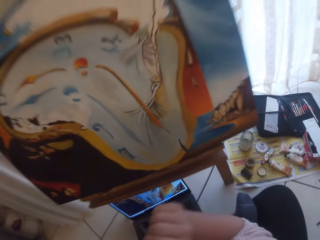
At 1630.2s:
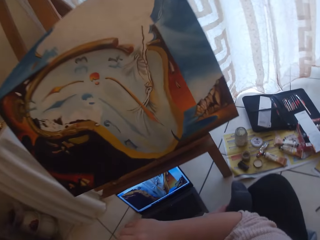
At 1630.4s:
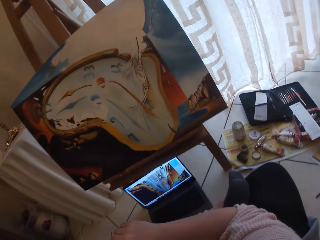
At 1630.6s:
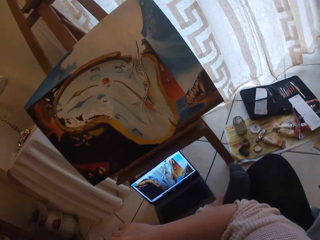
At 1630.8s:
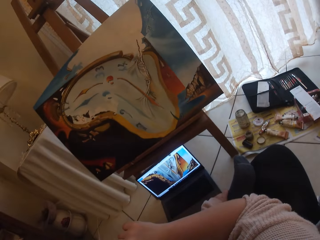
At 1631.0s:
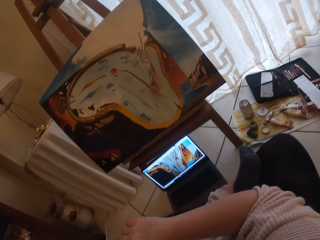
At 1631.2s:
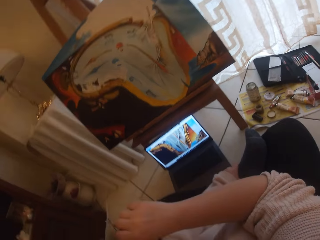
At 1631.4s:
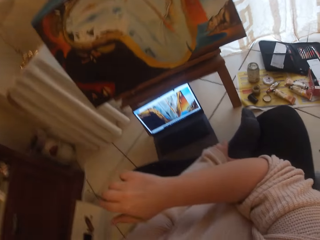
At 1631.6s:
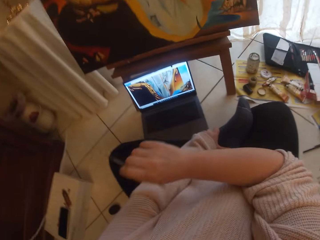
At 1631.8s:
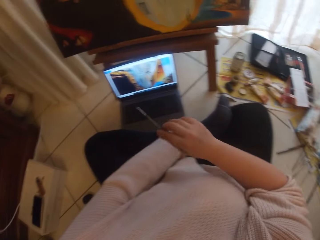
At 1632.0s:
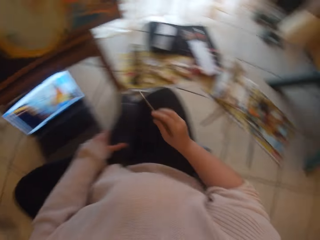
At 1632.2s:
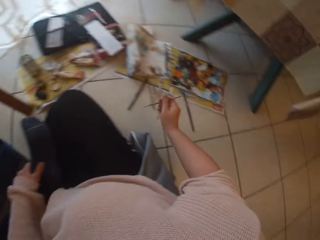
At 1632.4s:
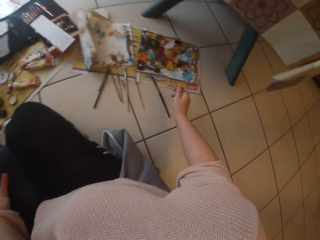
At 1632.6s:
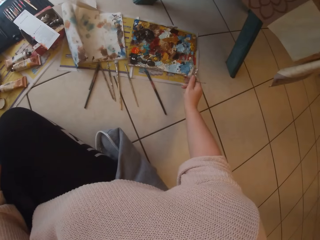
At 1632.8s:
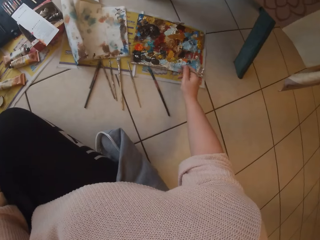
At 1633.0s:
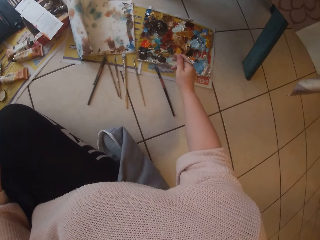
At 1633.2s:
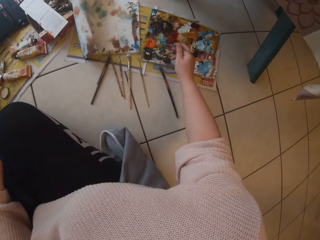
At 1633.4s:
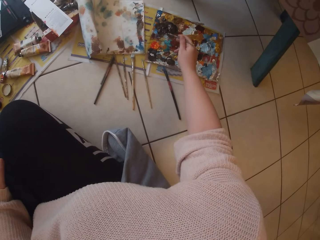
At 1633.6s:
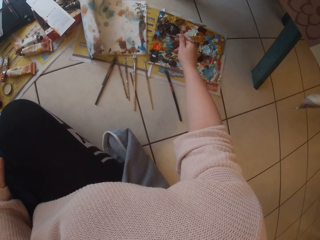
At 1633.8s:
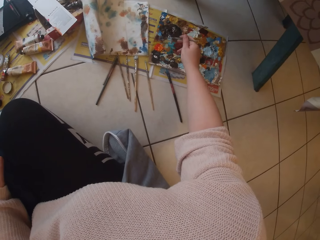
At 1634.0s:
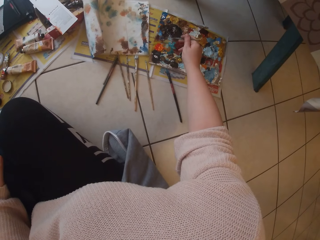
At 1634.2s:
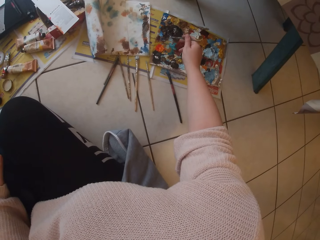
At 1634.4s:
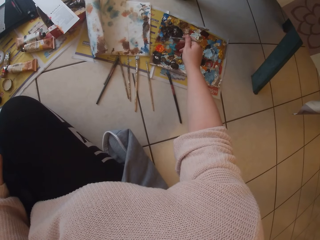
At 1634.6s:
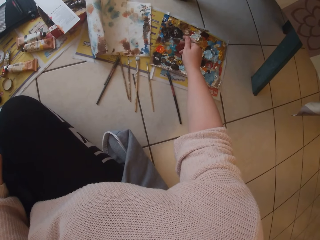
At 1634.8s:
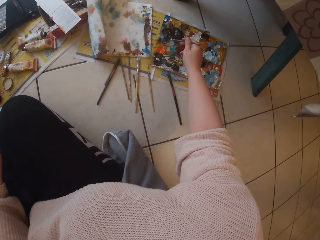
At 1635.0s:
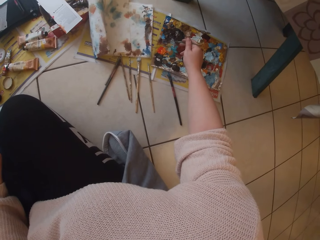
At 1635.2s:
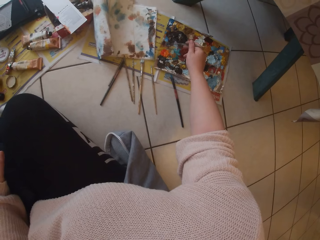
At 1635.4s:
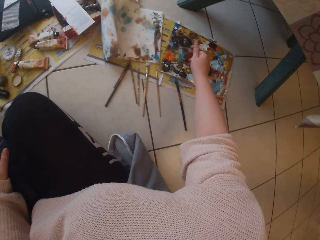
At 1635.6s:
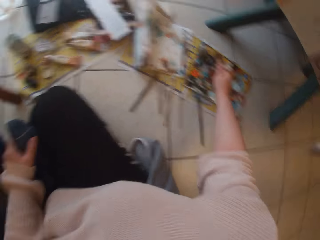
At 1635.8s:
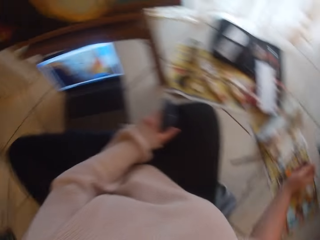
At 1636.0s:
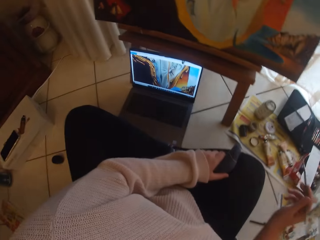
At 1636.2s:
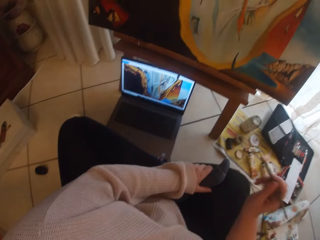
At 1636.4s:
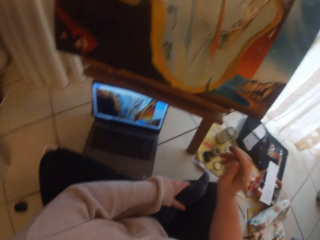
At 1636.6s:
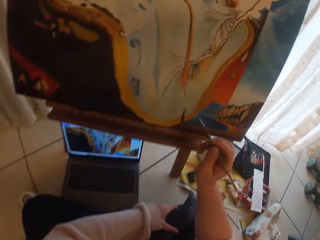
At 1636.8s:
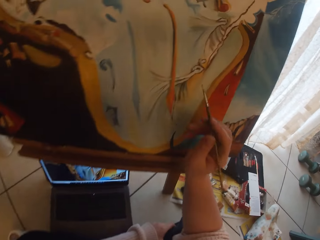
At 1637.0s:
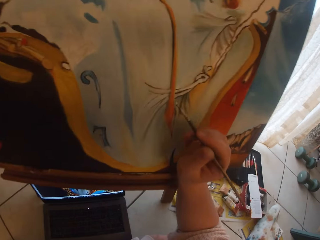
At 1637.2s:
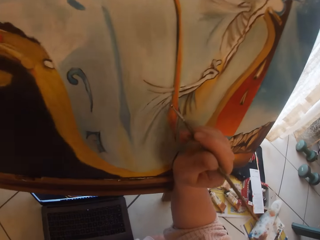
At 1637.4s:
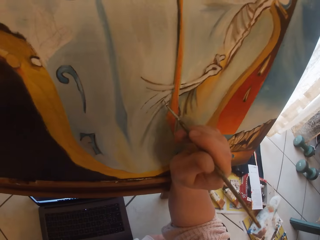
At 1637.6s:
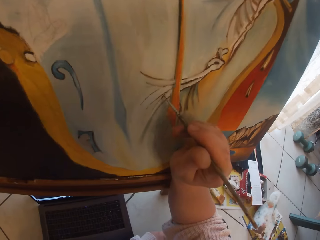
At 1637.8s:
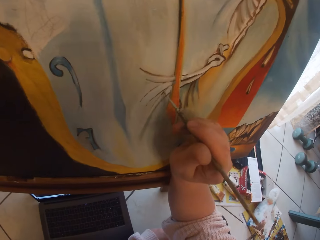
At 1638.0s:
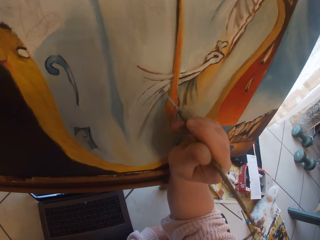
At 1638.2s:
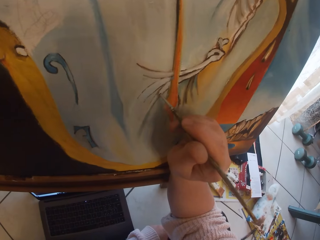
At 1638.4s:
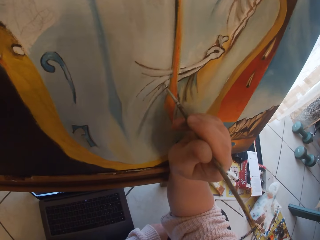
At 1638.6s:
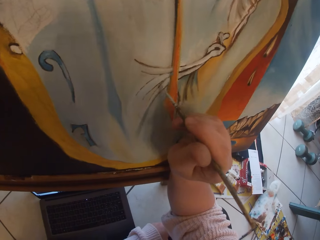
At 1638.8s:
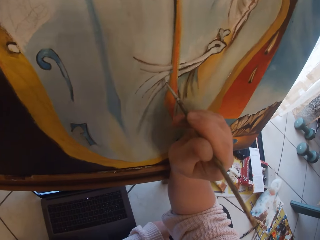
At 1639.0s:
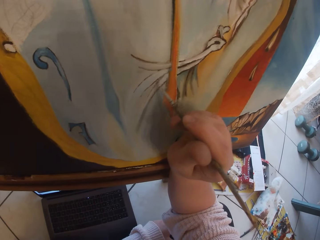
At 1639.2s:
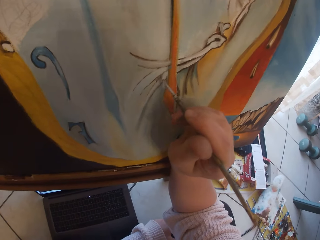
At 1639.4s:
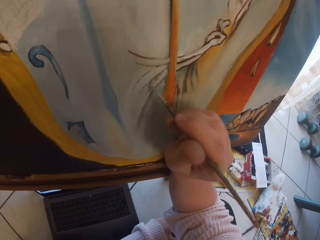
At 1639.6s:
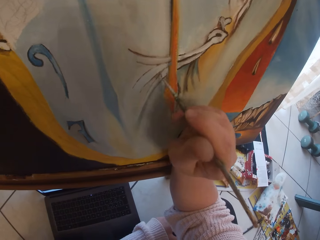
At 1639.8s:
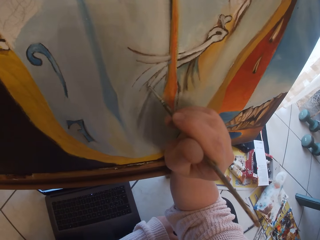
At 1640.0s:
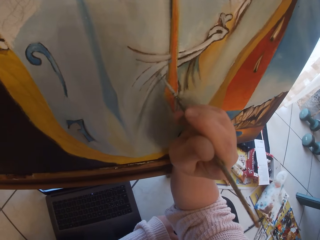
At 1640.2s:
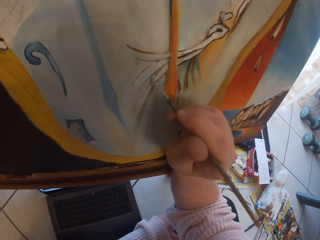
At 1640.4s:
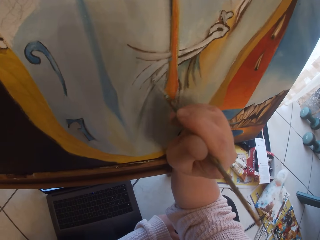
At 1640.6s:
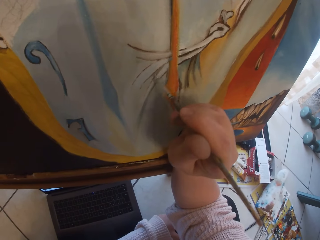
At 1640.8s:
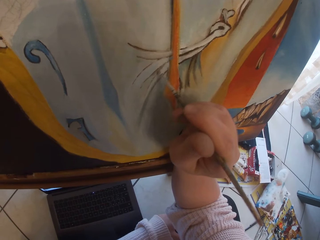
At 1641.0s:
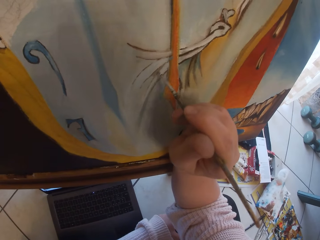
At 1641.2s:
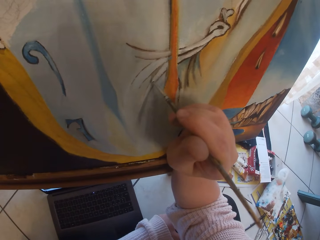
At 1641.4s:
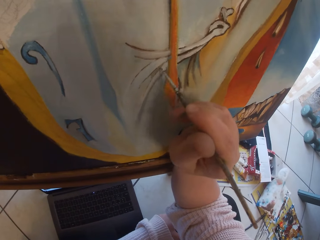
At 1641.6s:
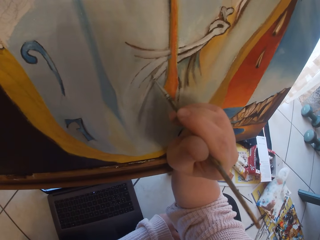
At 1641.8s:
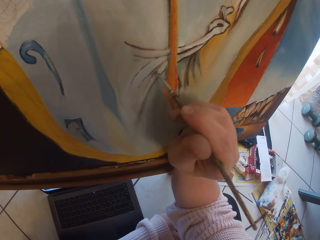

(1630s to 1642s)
The camera wearer removes the brush from the painting. She looks around. She scoops paint with the paintbrush in her right hand. She paints the image from the laptop on the ground on the canvas with the paintbrush in her right hand.

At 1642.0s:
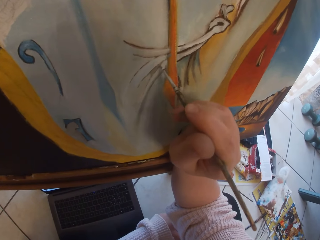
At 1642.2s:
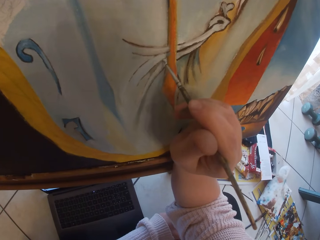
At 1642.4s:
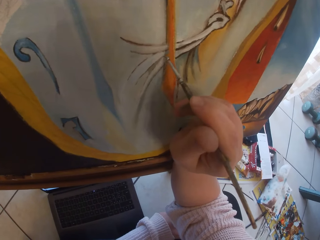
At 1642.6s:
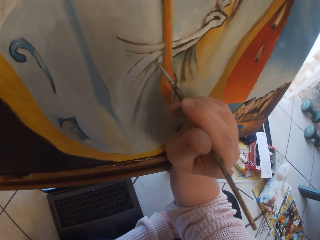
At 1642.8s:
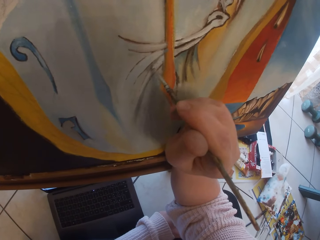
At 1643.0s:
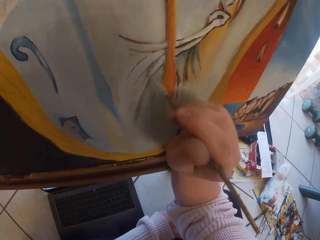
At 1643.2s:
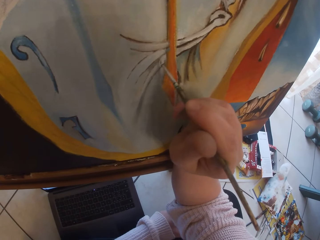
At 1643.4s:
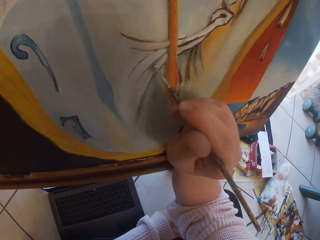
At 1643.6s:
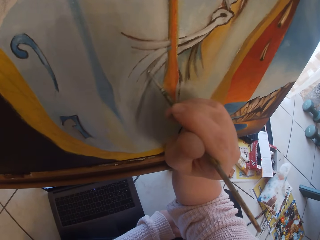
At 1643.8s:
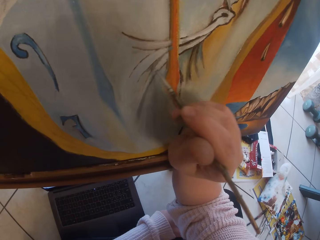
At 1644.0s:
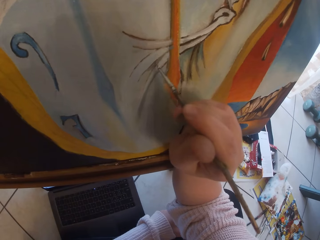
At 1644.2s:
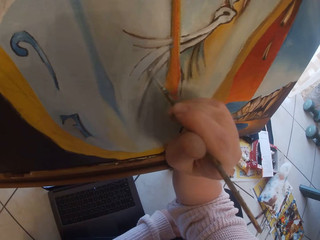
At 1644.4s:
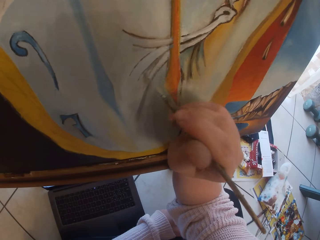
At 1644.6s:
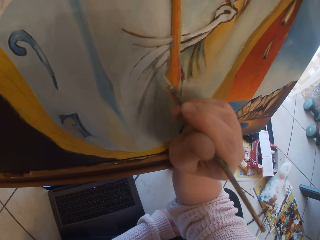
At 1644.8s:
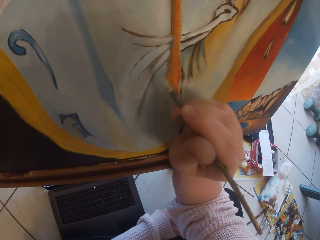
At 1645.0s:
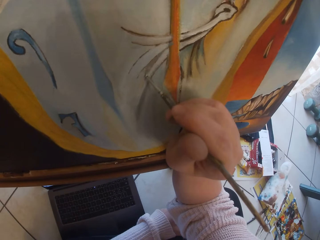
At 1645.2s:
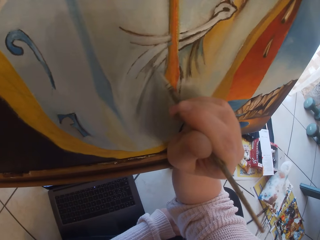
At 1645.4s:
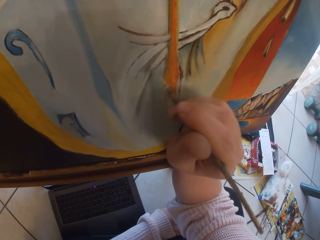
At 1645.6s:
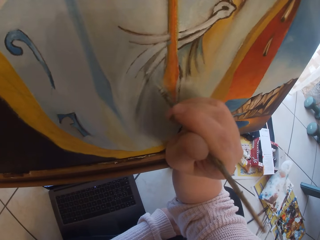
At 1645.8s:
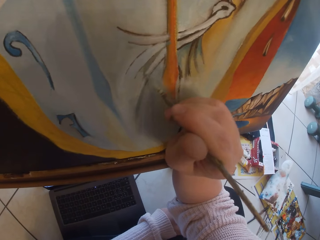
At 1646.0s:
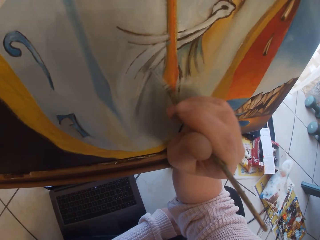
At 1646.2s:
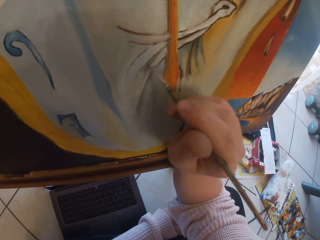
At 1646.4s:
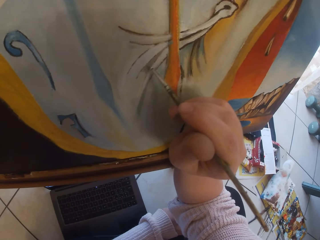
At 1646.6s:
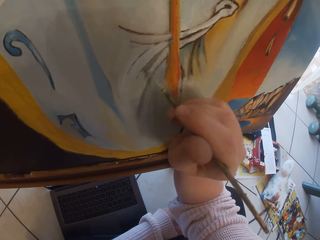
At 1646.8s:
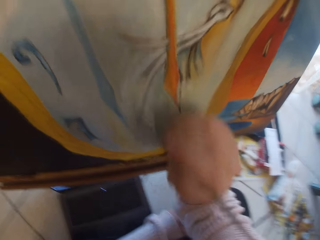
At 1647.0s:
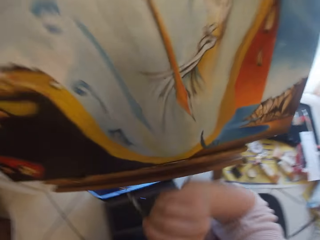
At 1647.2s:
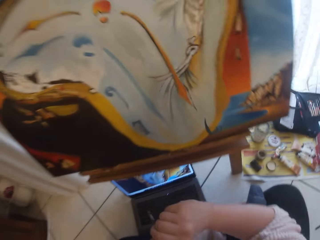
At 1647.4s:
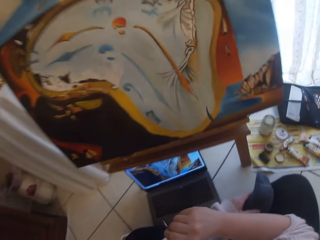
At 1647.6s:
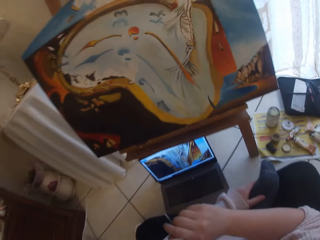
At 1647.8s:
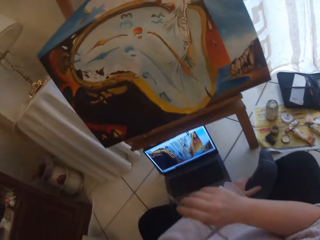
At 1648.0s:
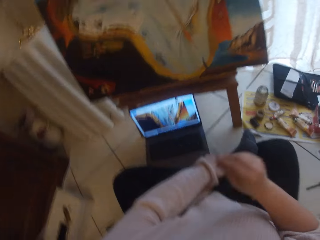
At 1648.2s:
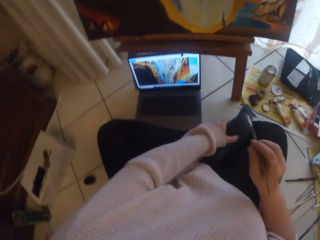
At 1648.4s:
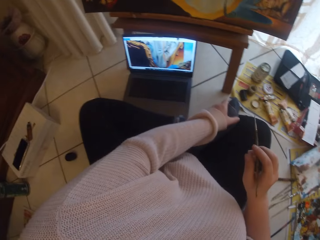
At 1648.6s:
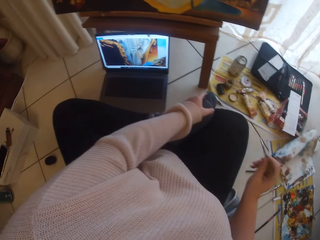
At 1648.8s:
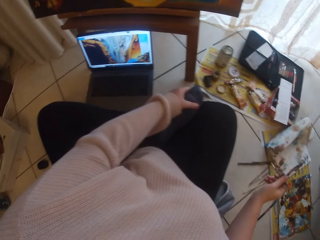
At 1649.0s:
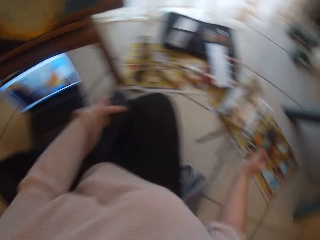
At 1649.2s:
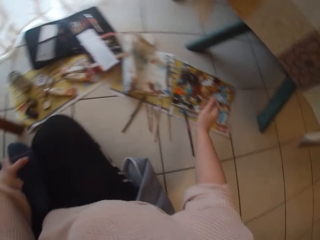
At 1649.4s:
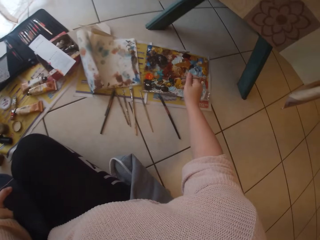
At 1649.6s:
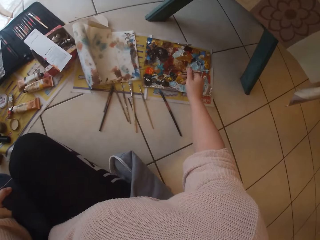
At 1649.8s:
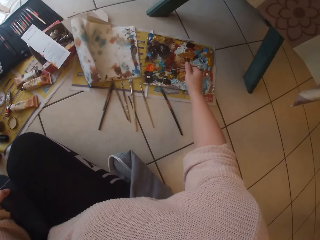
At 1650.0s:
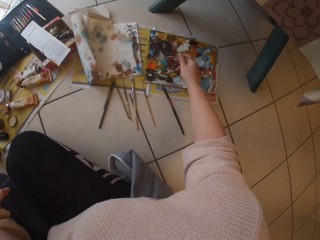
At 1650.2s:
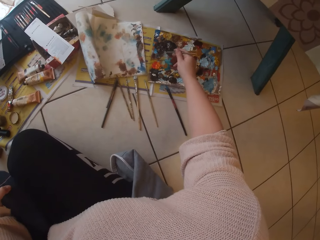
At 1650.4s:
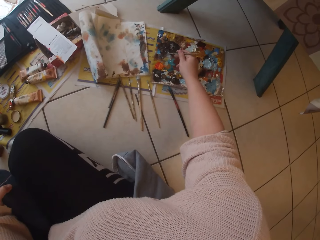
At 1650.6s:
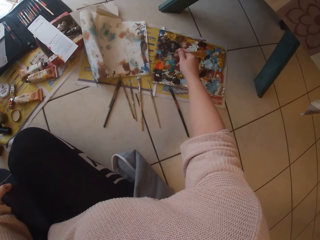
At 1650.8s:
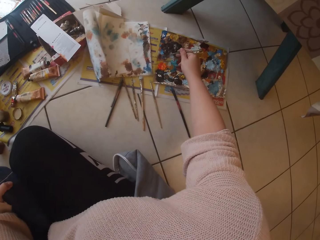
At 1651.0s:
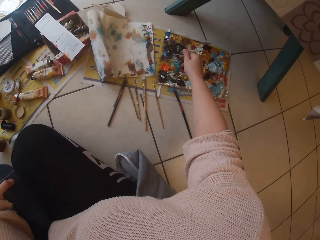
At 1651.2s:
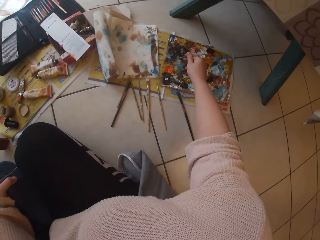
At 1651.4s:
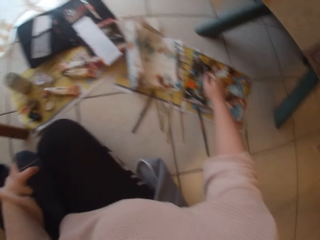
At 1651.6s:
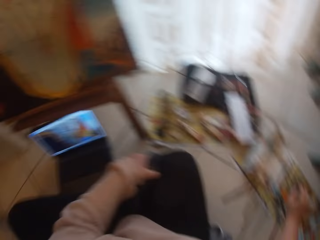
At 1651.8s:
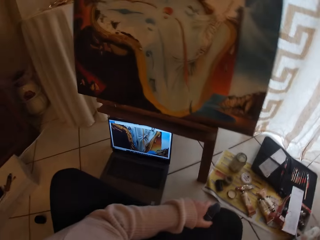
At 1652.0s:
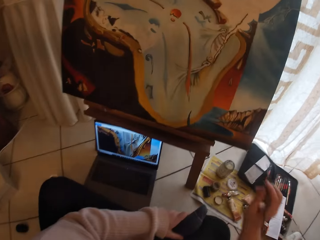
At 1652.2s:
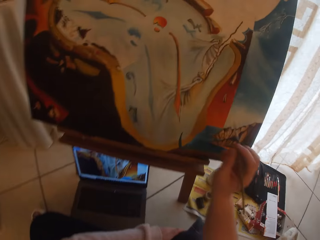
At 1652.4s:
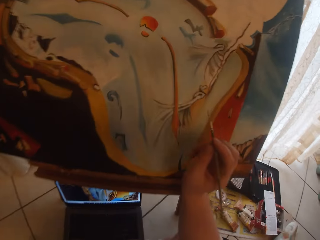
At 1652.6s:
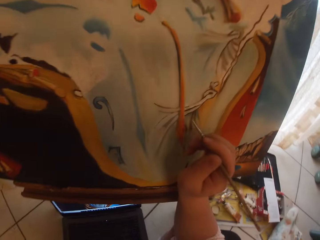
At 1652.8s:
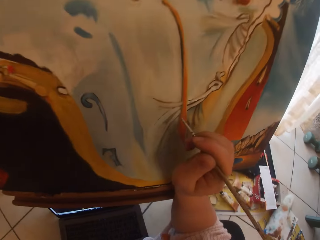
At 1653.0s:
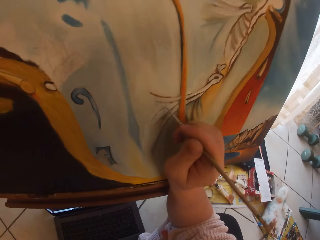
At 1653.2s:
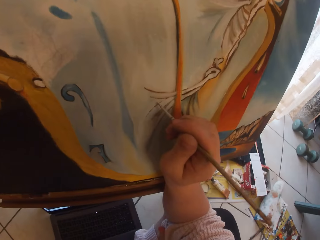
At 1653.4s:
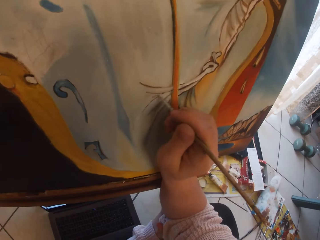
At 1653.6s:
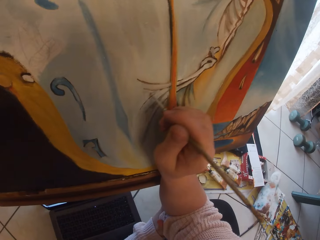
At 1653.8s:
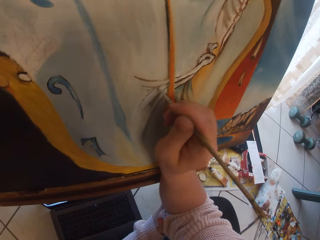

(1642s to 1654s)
The camera wearer removes the brush from the painting. She holds her leg. She scoops paint from a palette on the ground with the paintbrush in her right hand. She paints the image from the laptop on the ground on the canvas with the paintbrush in her right hand.
